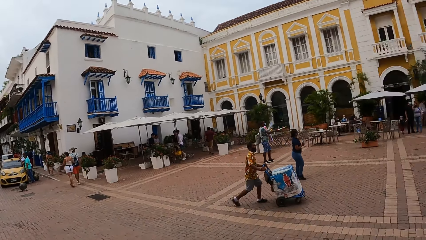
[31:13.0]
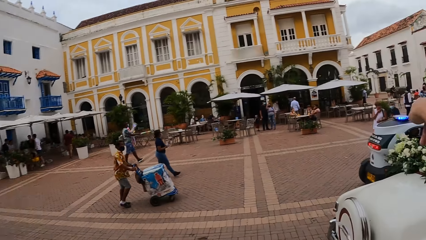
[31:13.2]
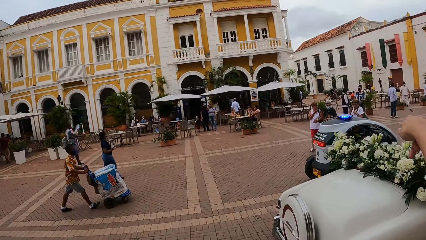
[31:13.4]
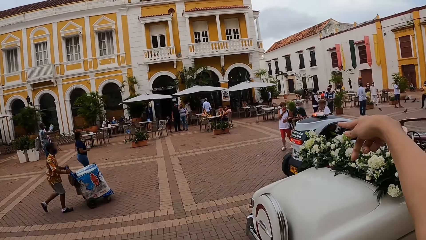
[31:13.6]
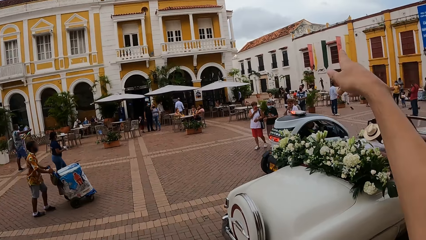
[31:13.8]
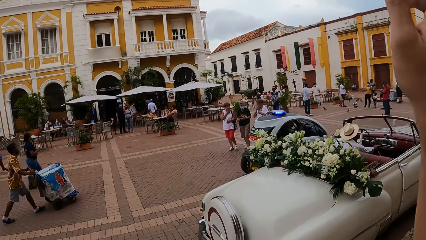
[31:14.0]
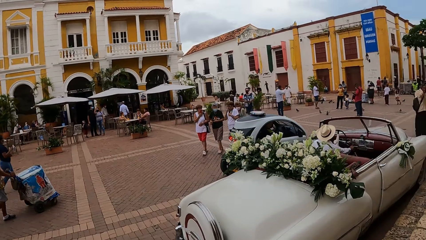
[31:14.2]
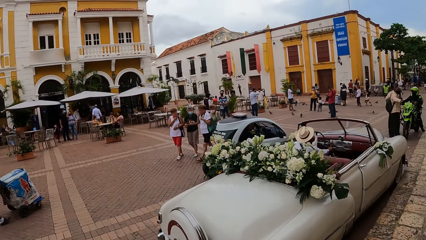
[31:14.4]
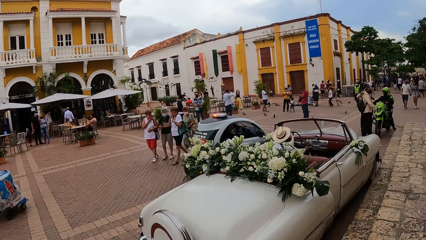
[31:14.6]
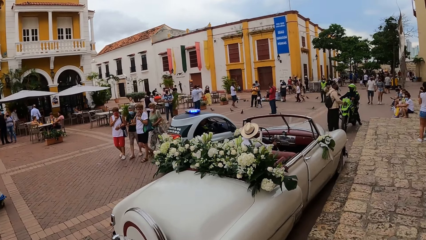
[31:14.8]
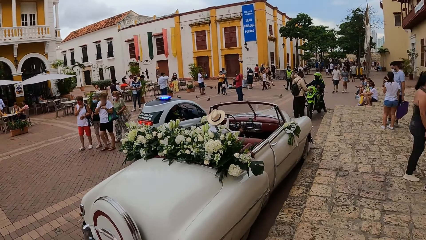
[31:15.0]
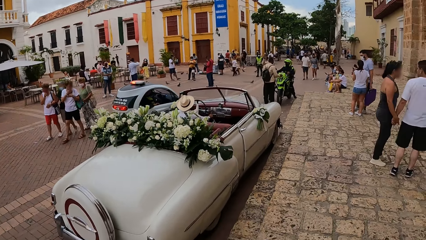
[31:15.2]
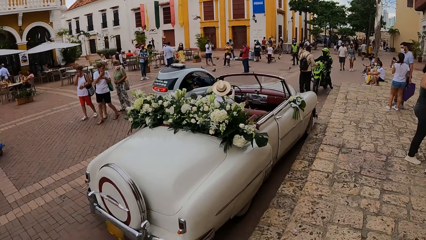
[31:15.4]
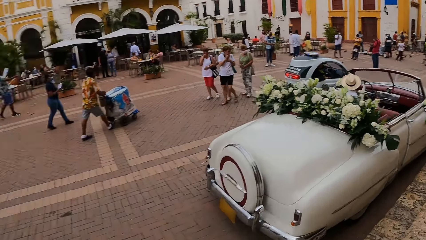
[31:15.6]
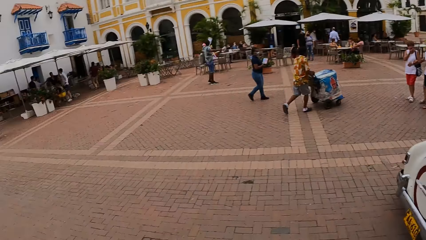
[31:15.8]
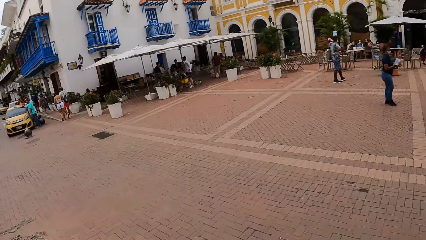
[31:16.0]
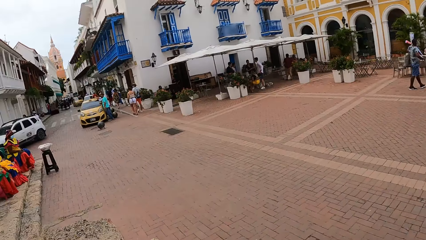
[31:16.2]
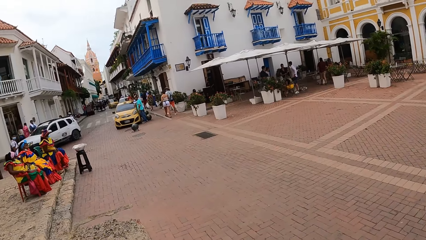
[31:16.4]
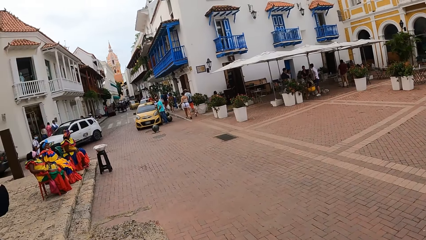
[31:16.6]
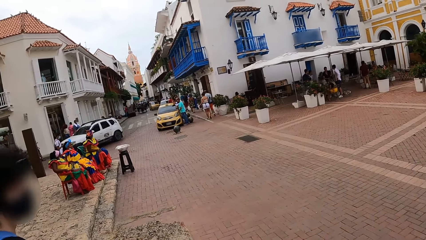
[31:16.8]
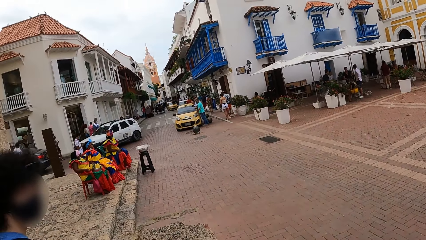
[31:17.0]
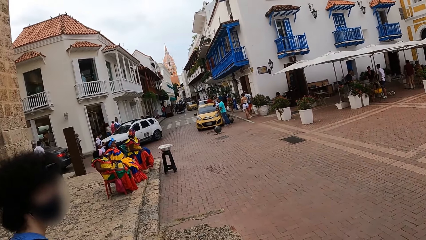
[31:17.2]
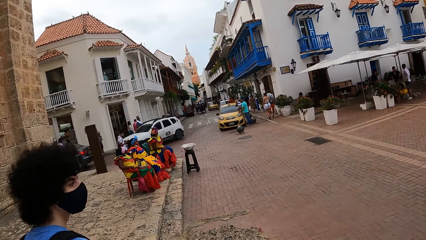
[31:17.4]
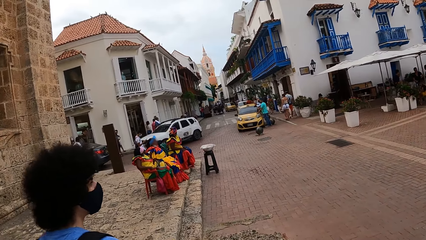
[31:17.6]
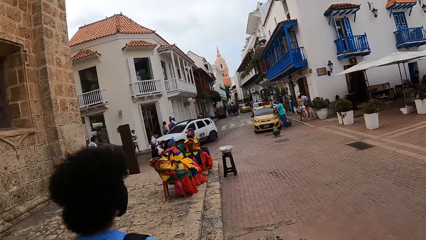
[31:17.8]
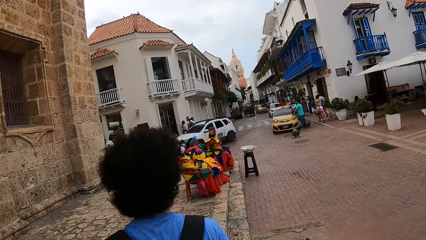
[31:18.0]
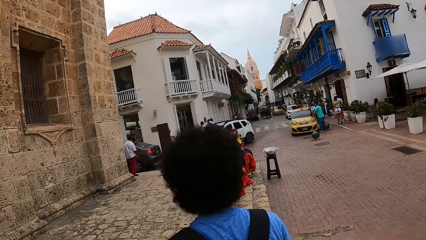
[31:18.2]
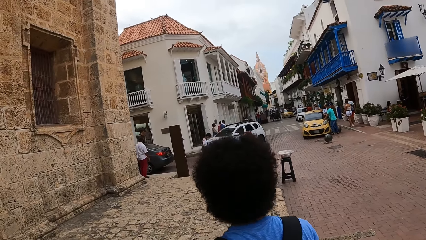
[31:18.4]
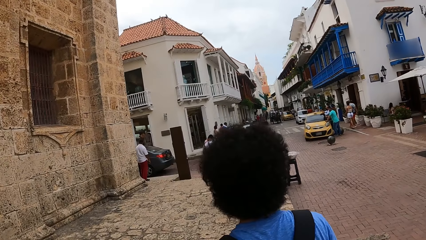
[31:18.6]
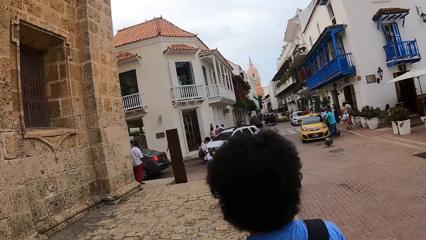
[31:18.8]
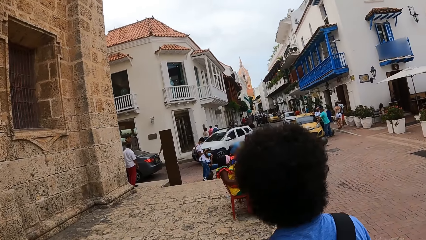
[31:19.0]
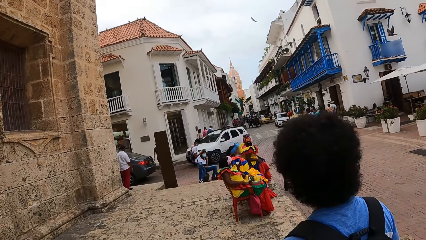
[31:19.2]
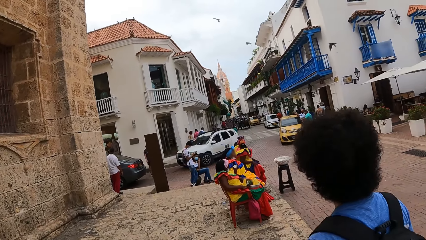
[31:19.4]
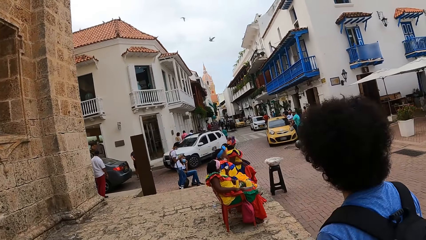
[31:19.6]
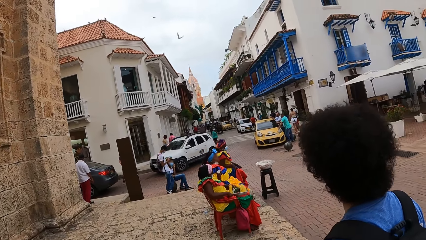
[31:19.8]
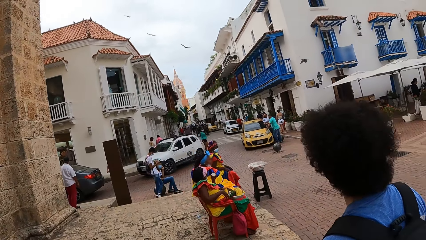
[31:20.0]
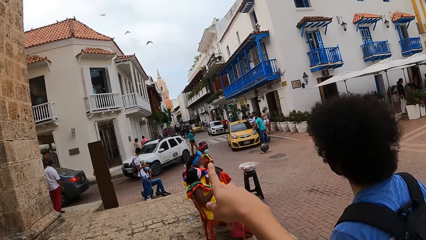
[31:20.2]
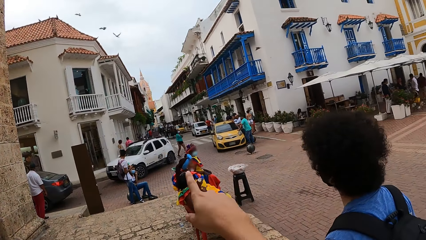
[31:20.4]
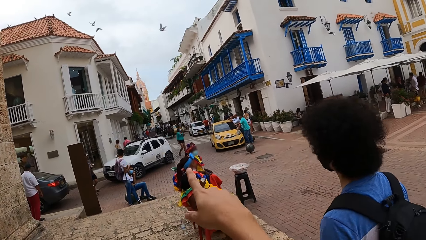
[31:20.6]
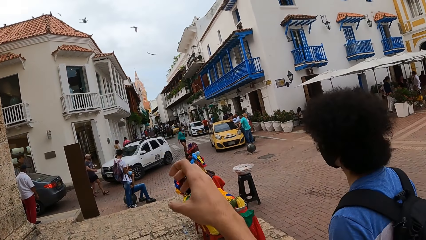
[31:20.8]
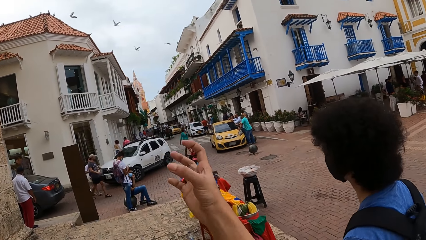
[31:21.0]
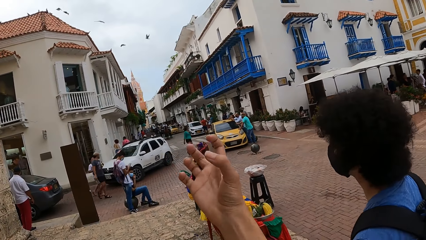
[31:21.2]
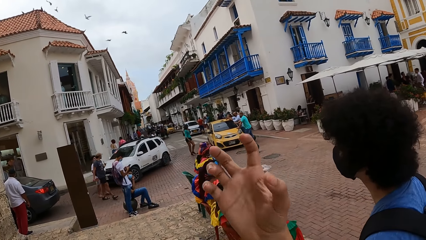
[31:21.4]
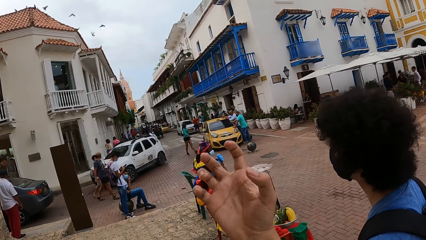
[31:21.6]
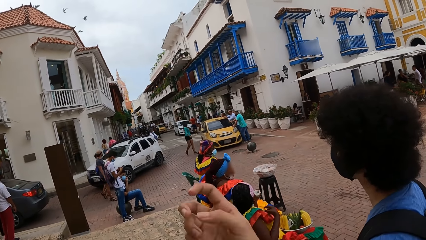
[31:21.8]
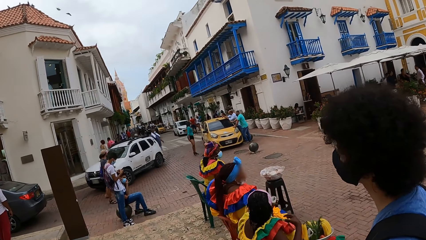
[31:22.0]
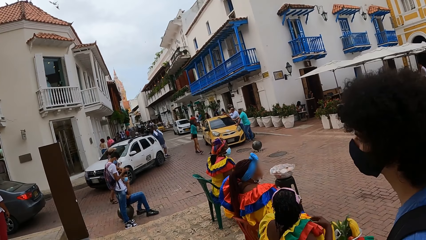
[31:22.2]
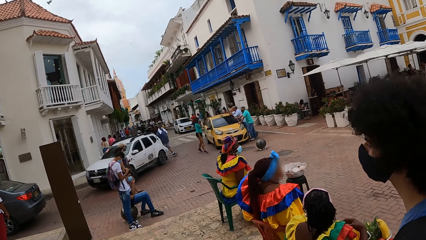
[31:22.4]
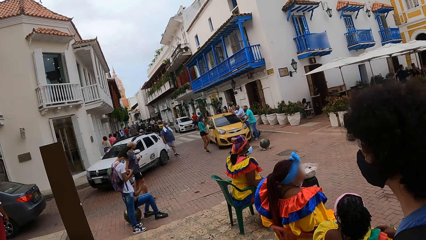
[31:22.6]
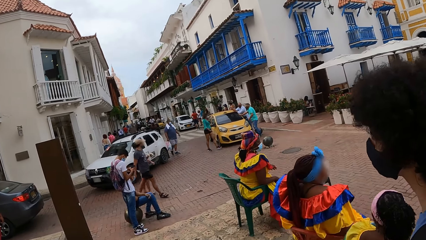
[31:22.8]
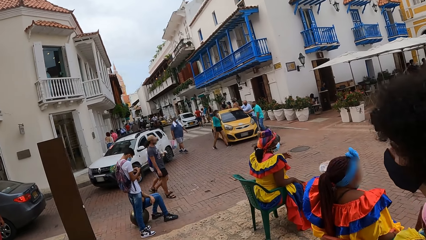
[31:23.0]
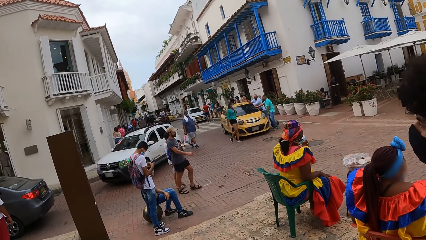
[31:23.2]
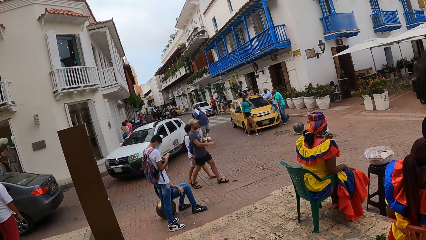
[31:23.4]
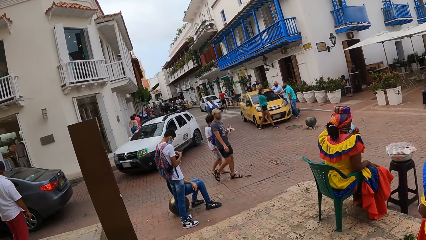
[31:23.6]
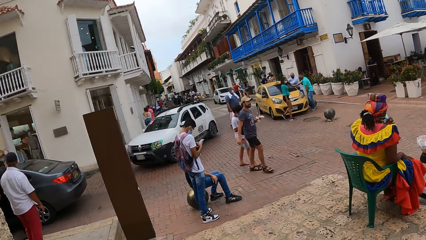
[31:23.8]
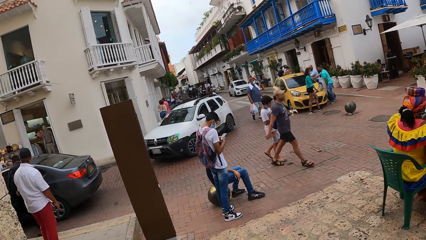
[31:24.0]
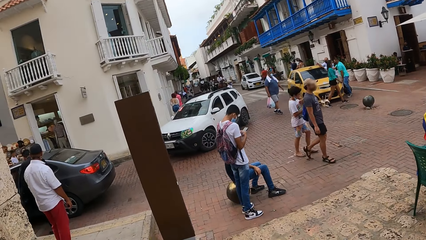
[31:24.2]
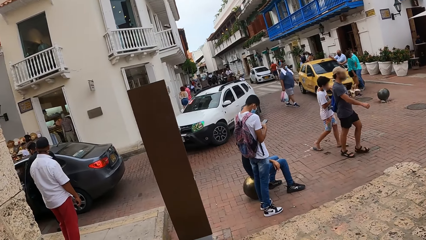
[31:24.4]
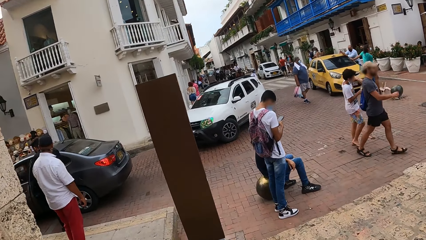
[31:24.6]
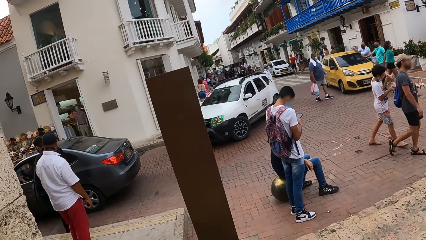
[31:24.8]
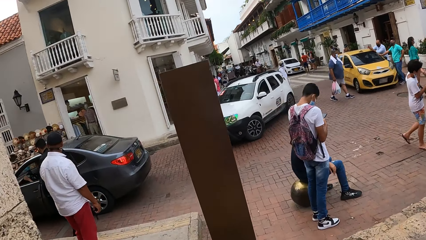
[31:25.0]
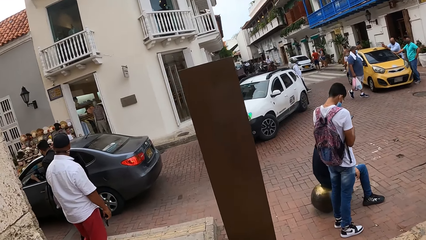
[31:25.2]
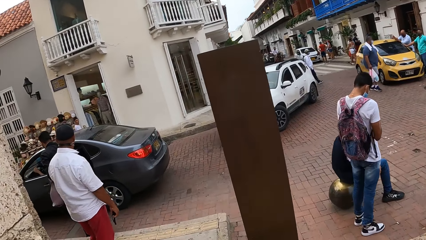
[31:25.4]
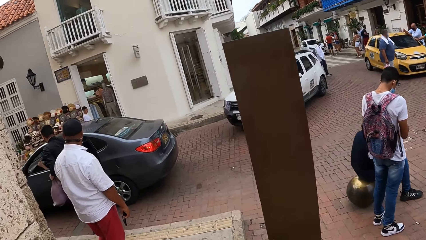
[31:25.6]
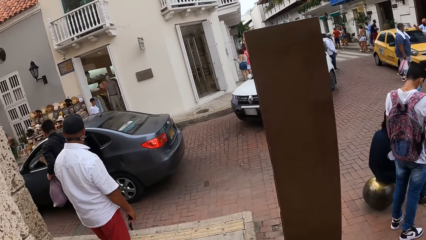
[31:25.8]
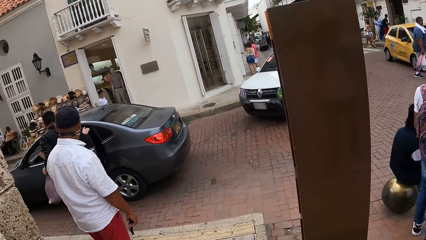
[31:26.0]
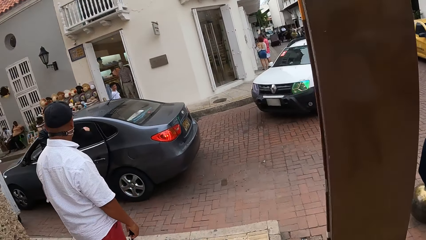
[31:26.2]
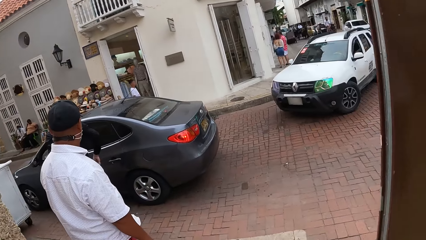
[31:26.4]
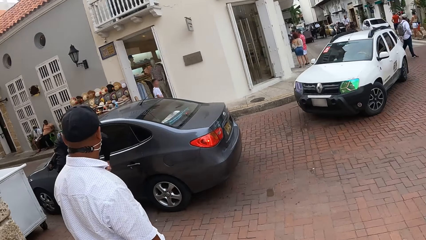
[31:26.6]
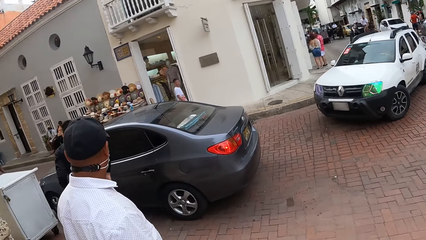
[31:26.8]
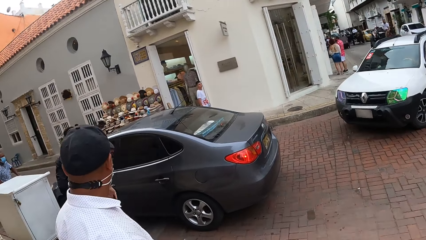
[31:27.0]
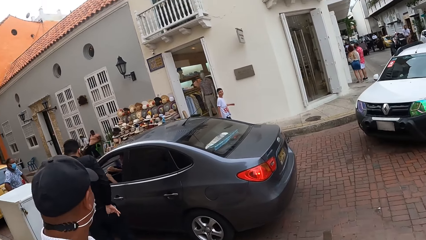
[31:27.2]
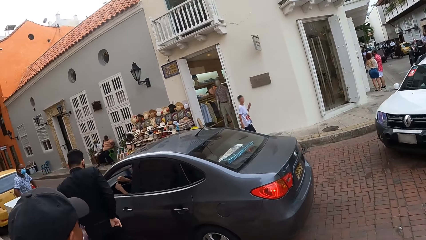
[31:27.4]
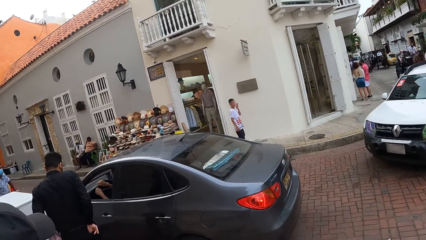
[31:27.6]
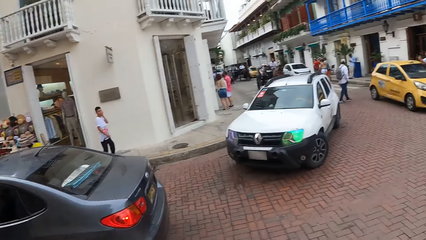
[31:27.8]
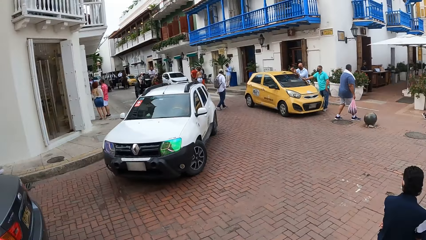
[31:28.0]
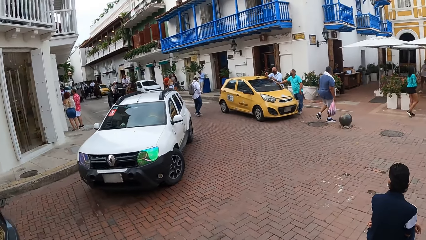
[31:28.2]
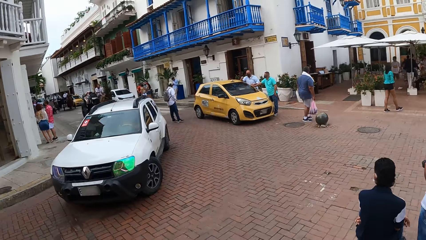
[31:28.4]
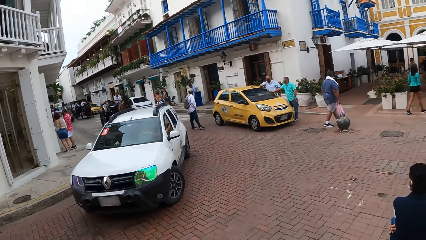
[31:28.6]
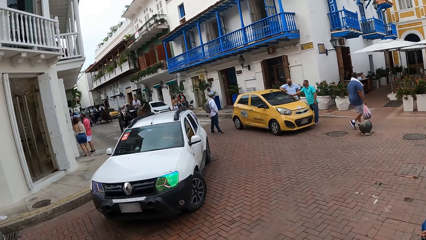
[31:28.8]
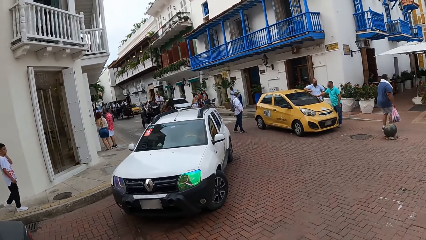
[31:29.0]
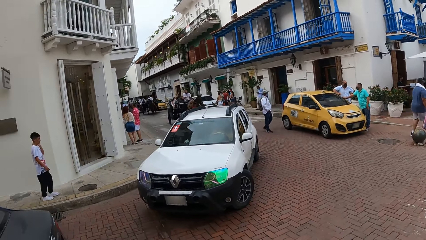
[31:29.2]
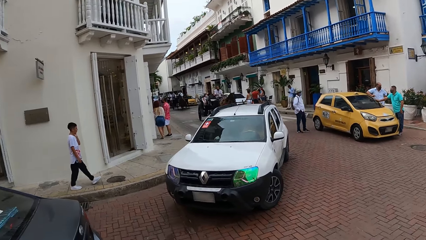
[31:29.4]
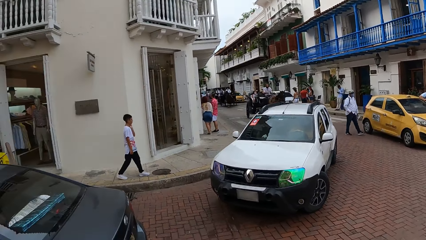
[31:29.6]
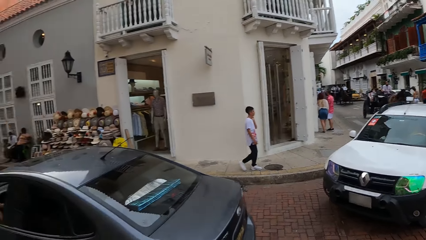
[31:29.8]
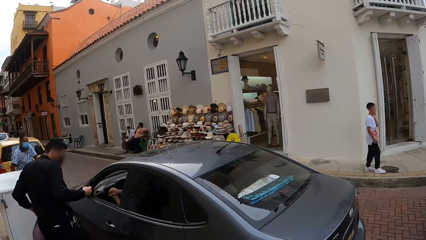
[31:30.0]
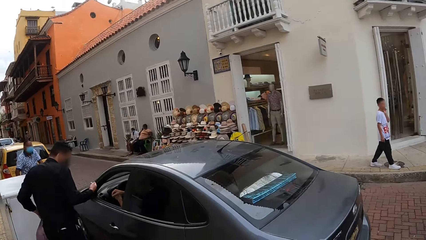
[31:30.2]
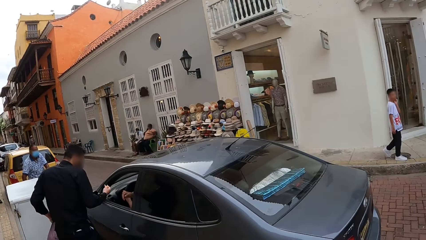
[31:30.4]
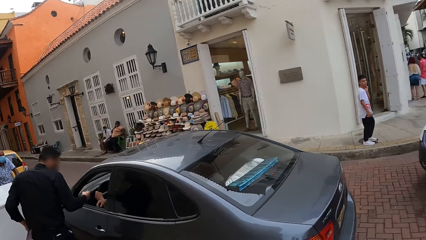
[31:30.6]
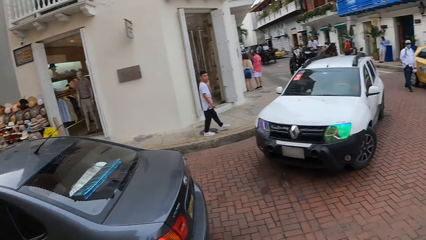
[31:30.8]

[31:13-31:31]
The camera wearer points to a building. They walk.
